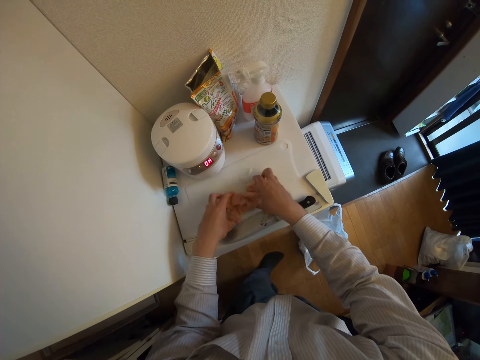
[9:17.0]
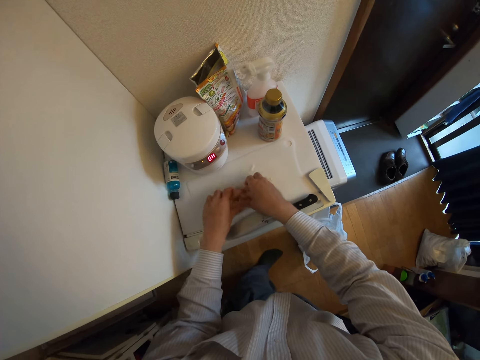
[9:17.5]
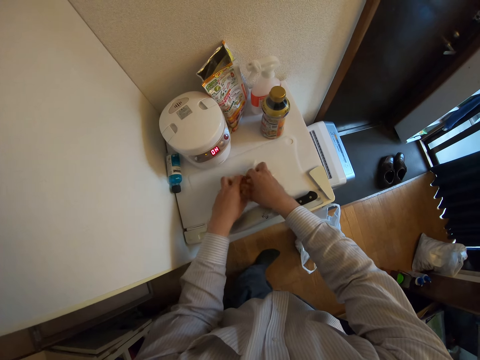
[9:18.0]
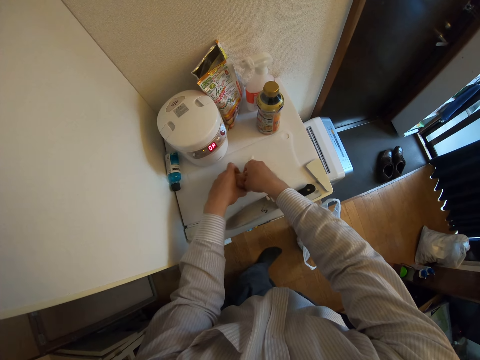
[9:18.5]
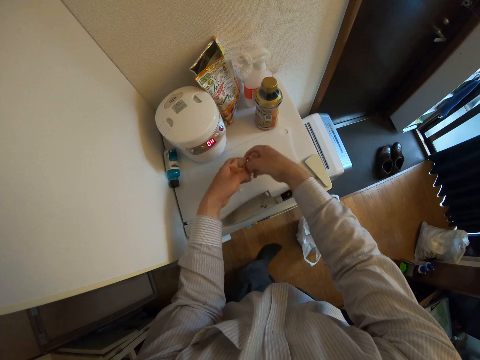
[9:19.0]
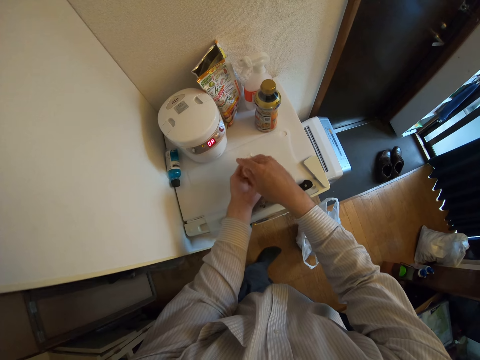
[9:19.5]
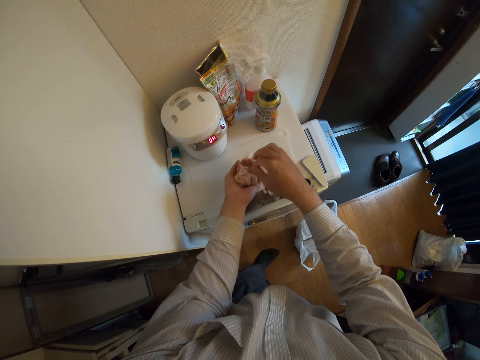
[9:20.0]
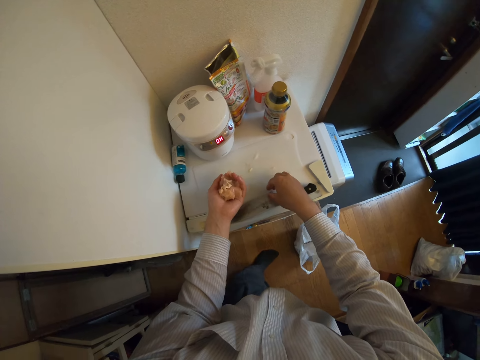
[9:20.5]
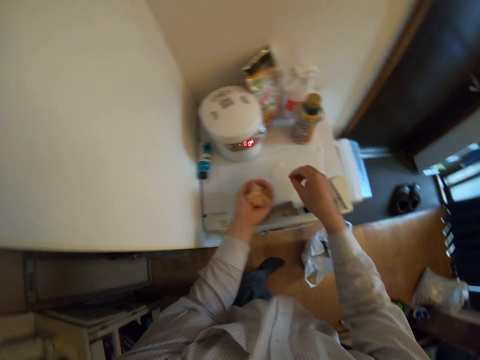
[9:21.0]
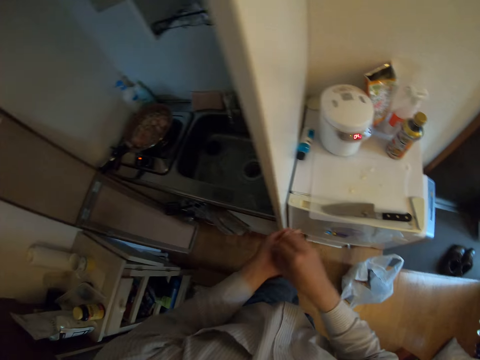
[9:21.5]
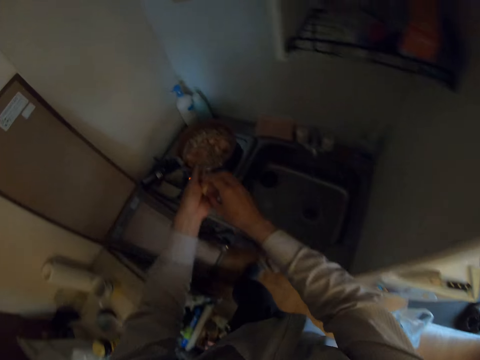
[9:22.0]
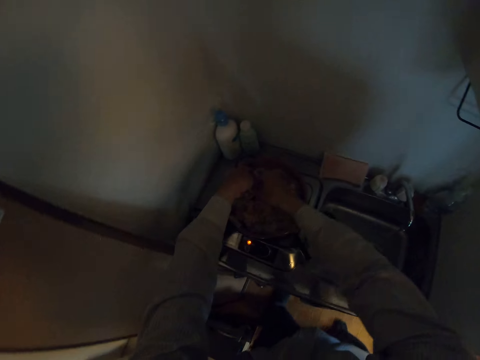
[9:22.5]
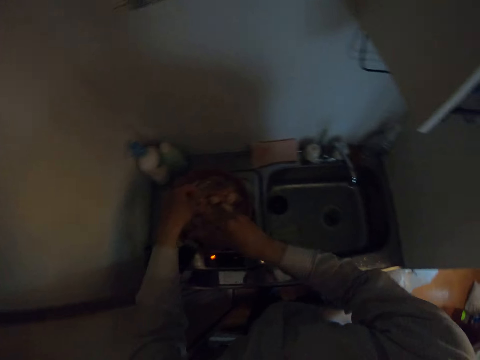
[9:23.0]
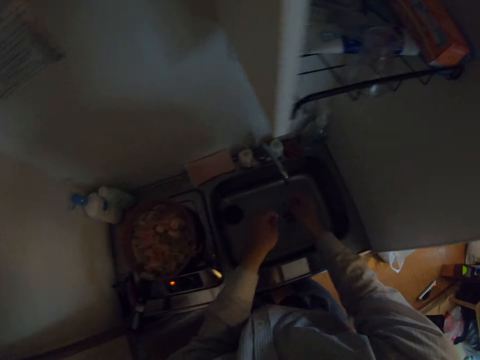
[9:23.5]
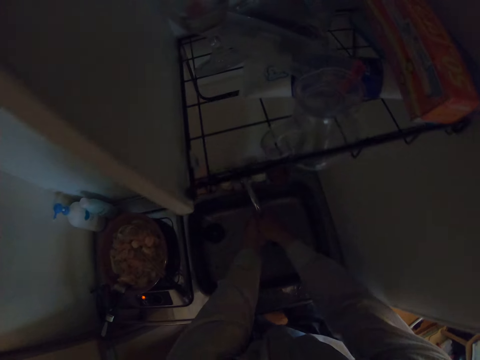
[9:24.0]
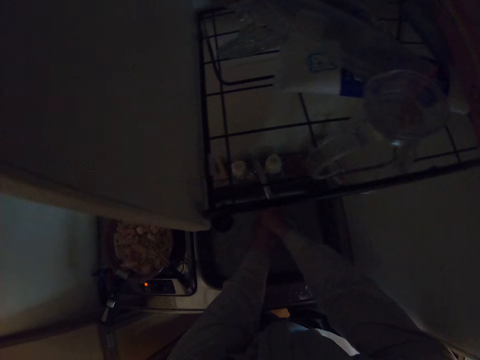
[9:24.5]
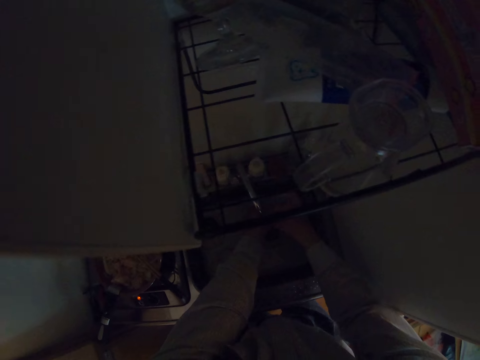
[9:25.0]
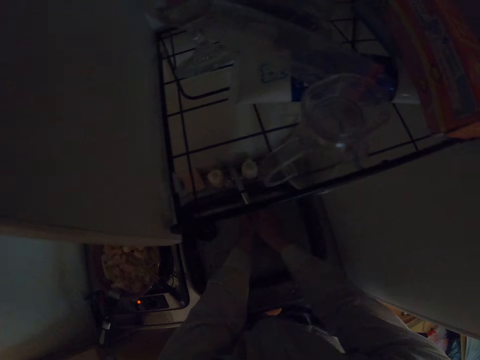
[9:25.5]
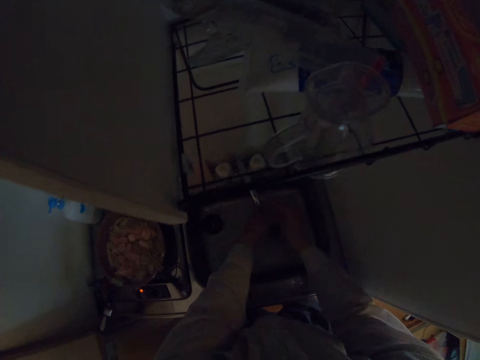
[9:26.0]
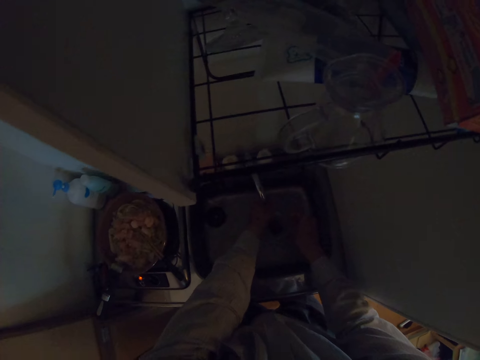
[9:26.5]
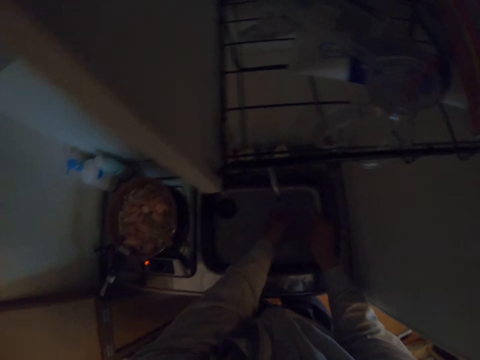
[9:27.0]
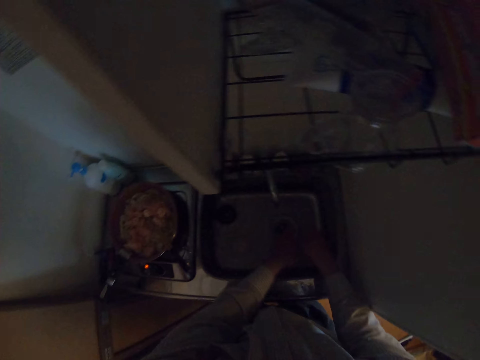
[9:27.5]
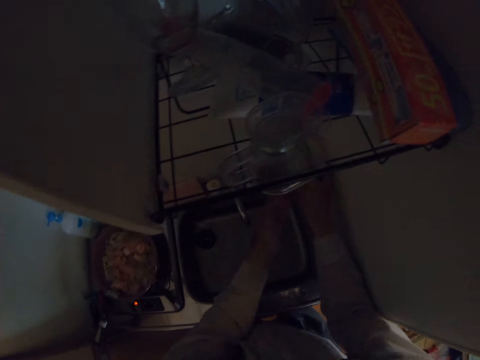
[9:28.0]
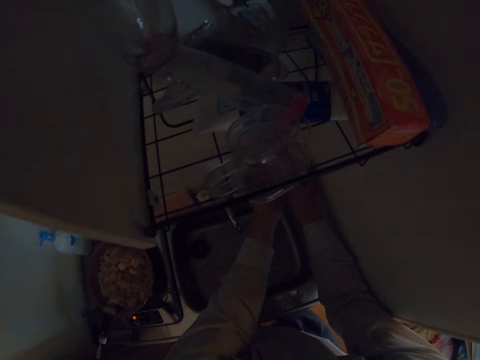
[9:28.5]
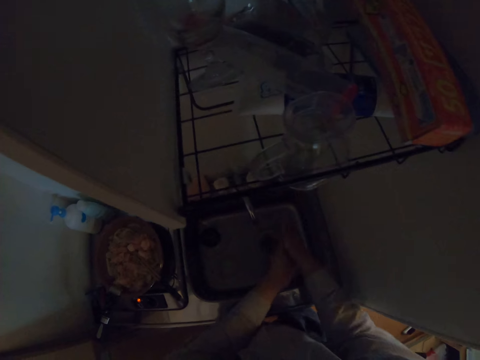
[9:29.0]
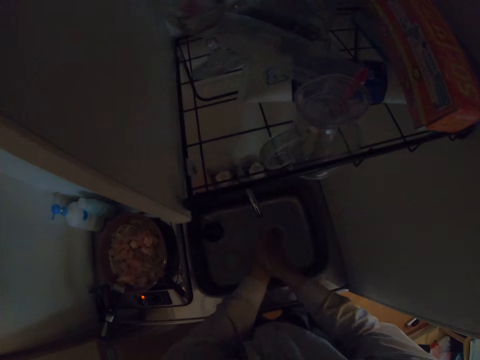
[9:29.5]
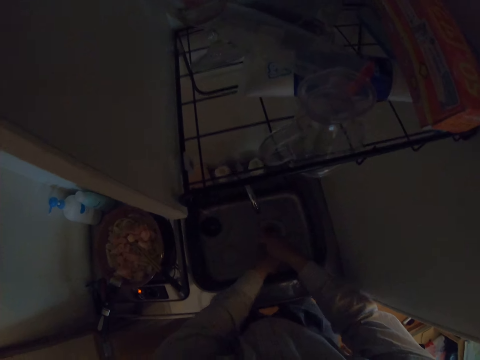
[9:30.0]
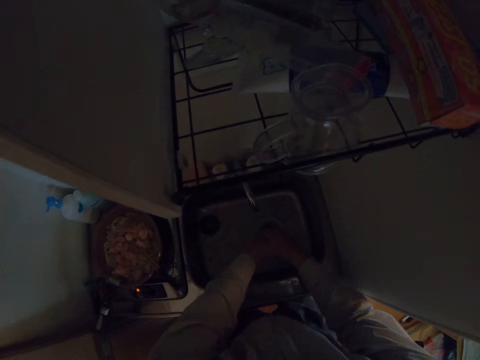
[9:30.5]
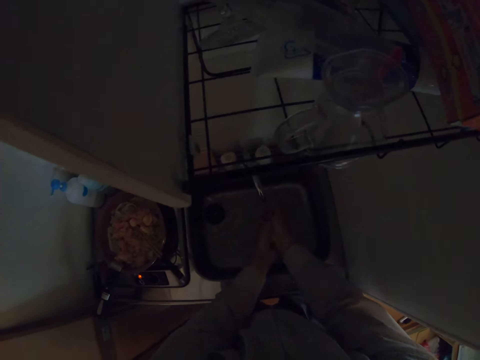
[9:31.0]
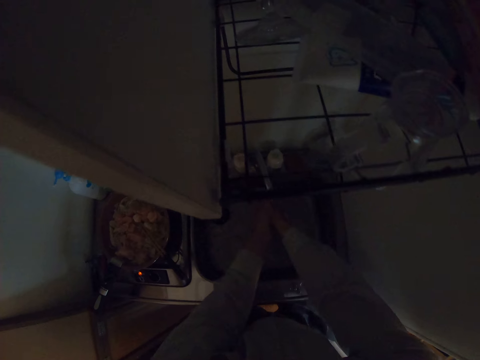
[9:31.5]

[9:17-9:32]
The camera wearer collects something from the chopping board. He drops the meat in a frying pan. He rinses his hands with water. He takes soap from a bottle. He rubs his hands together. He washes the hands.

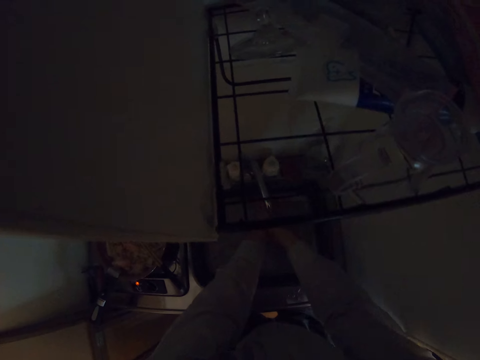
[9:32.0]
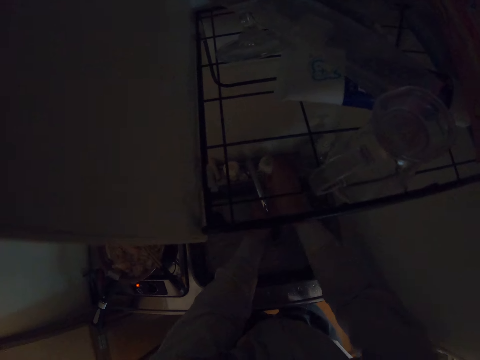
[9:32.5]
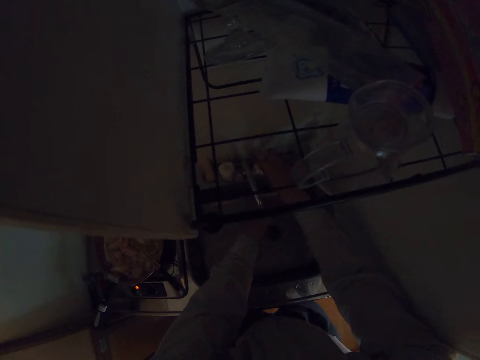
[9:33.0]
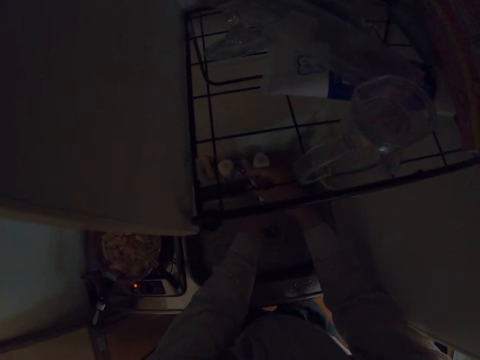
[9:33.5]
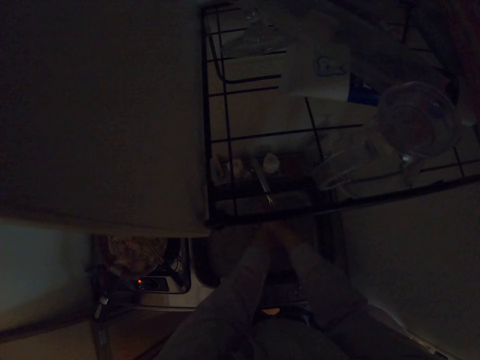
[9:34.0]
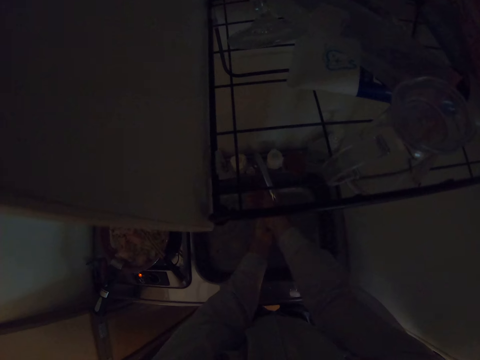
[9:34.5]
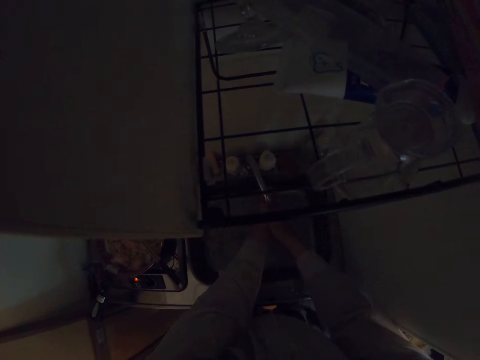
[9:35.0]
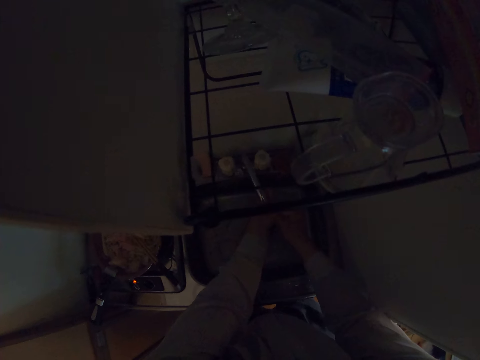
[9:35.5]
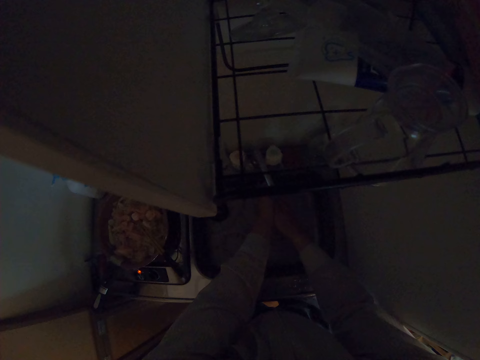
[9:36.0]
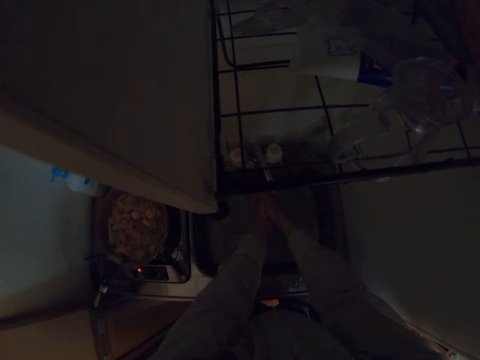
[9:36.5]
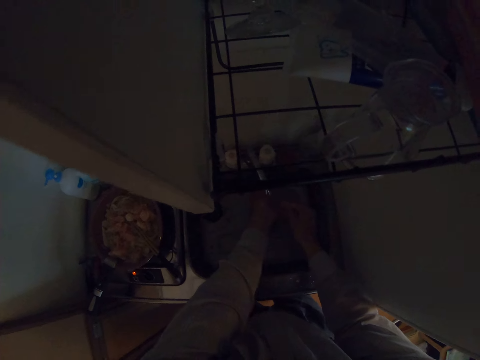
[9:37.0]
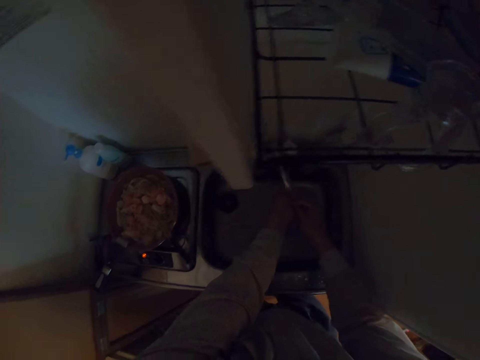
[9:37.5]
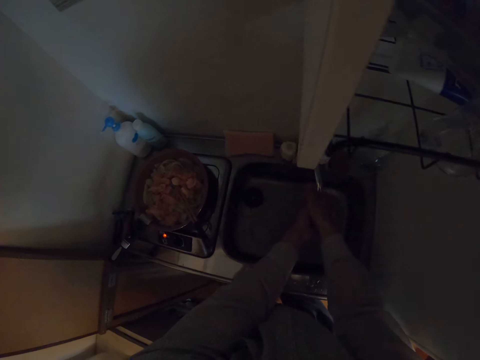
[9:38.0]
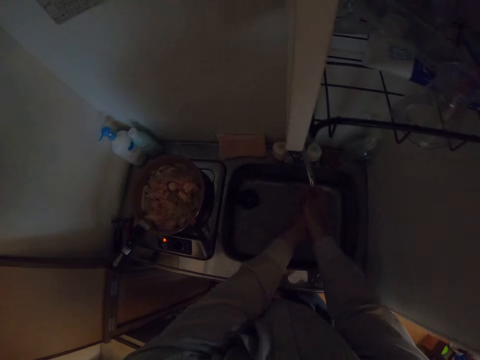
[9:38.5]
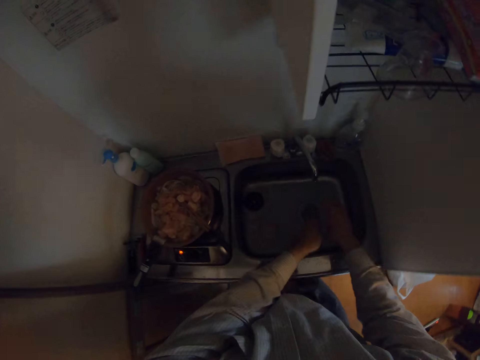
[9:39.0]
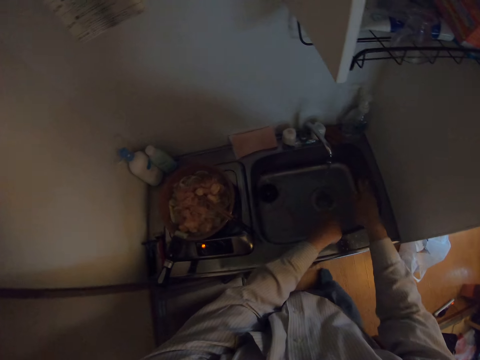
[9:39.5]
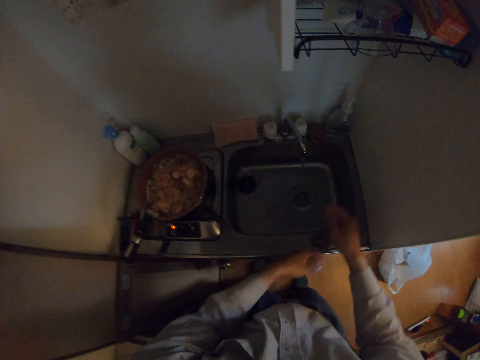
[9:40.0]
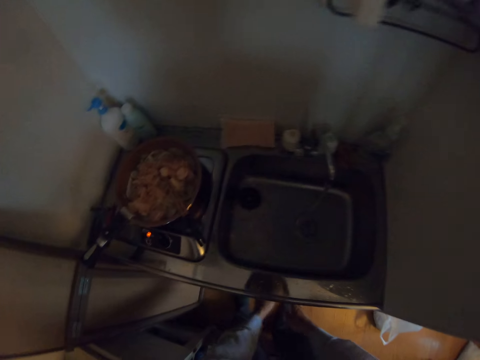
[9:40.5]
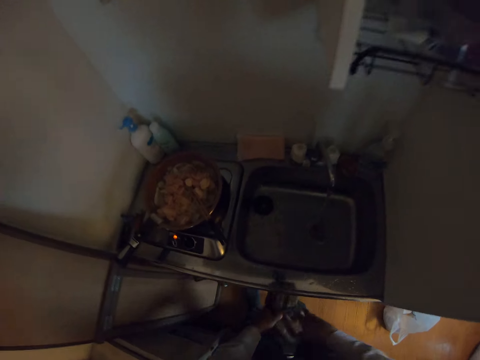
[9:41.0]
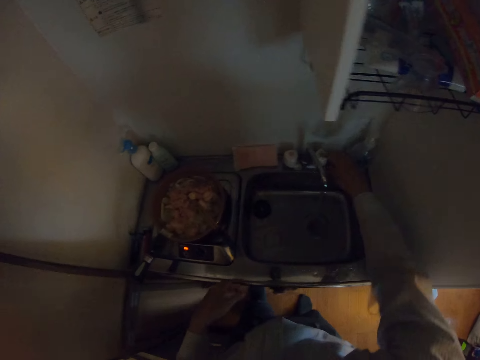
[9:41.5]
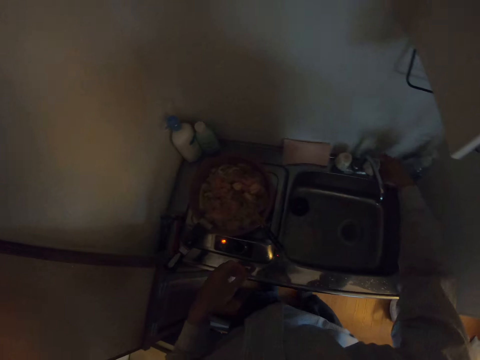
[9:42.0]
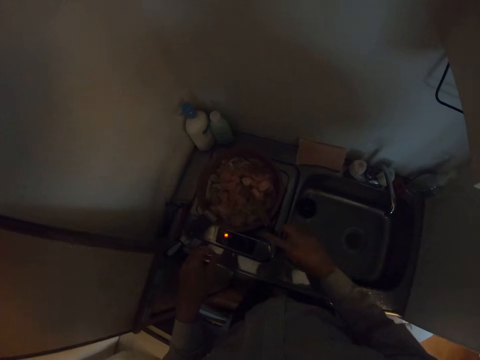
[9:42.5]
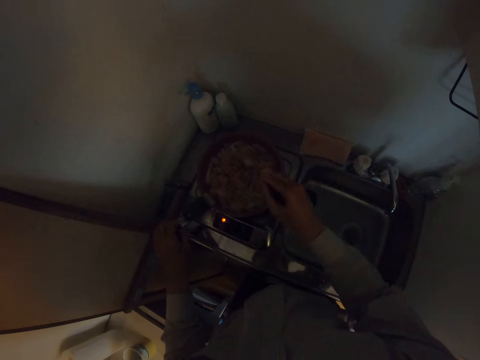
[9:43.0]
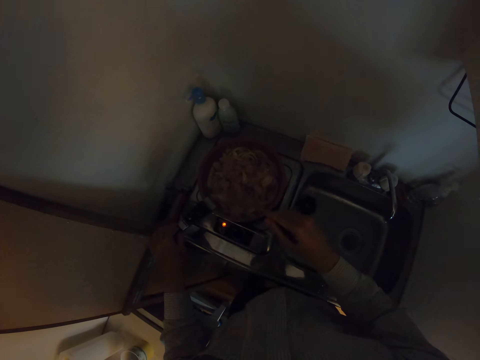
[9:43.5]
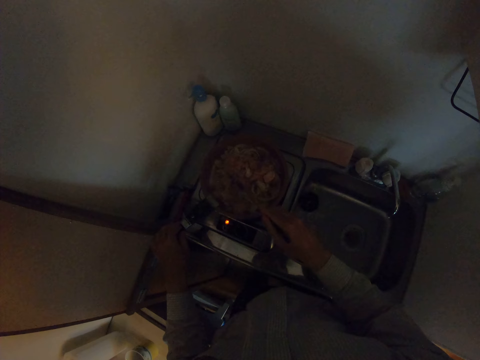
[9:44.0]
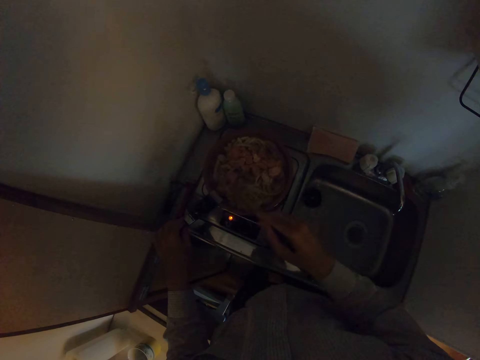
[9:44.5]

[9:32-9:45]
The camera wearer touches the tap. He rinses his hands with water. He shakes the hands. He cleans his hands with a kitchen towel or trousers. He turns off the tap. He picks up chopsticks or a spoon from the frying pan. He cooks something.
